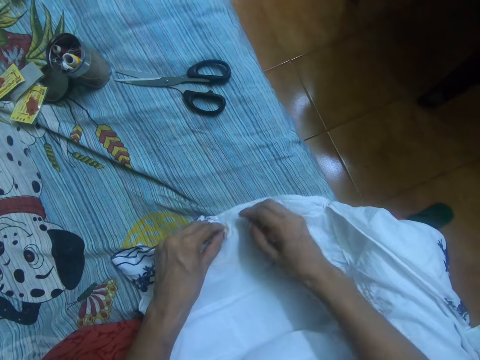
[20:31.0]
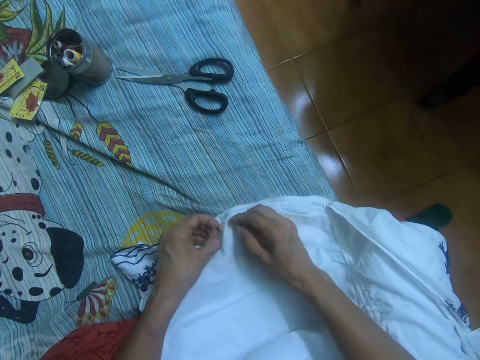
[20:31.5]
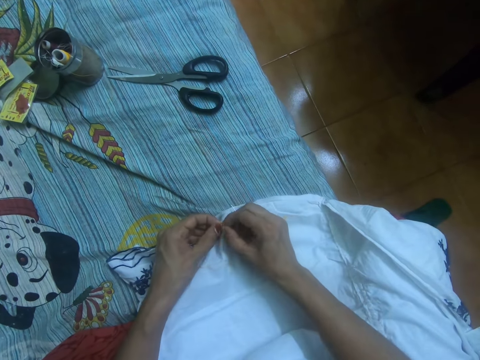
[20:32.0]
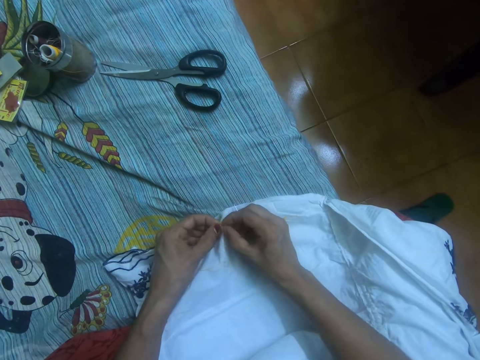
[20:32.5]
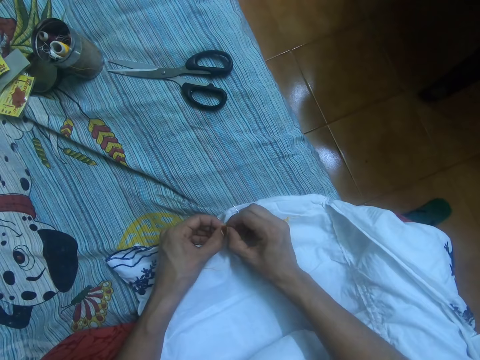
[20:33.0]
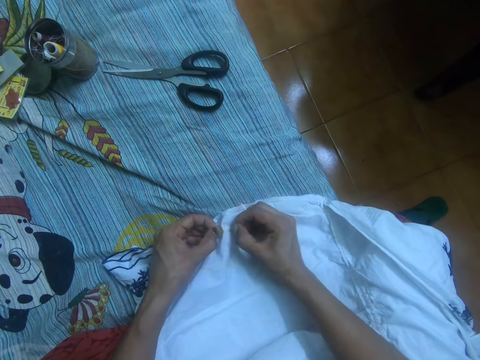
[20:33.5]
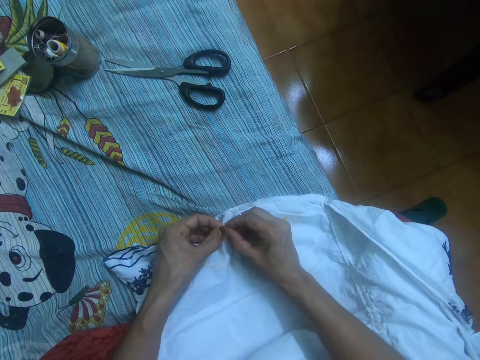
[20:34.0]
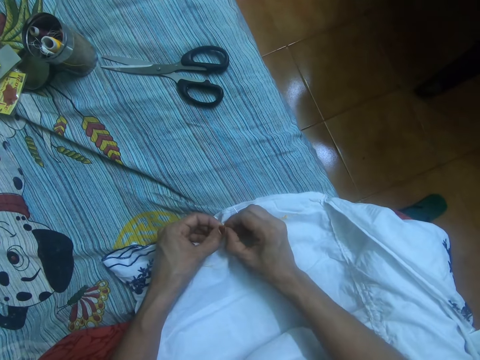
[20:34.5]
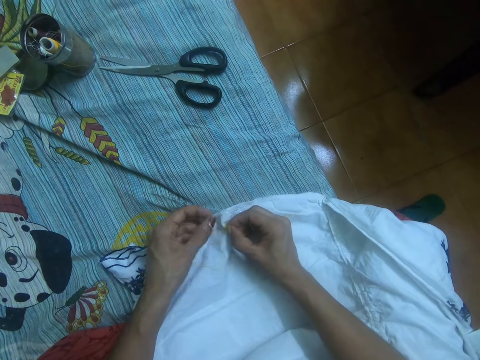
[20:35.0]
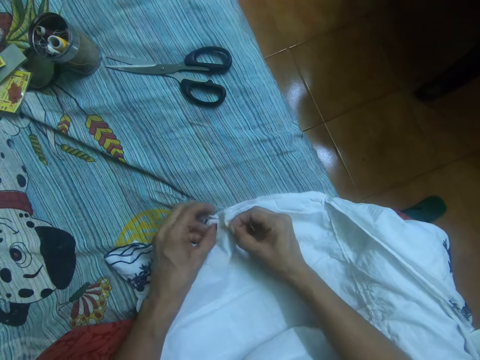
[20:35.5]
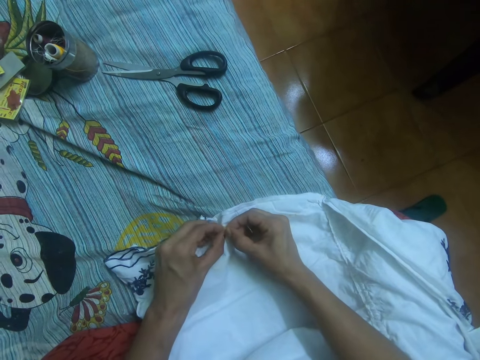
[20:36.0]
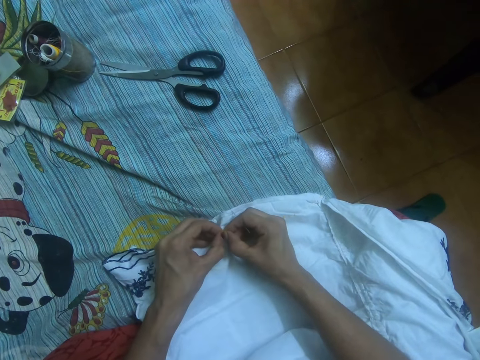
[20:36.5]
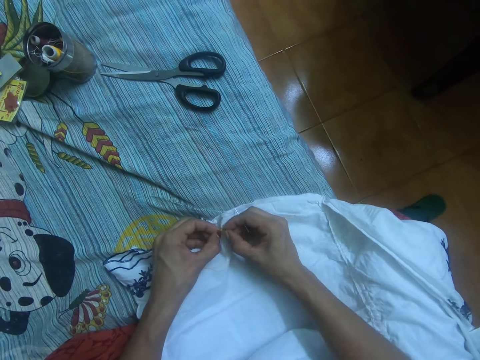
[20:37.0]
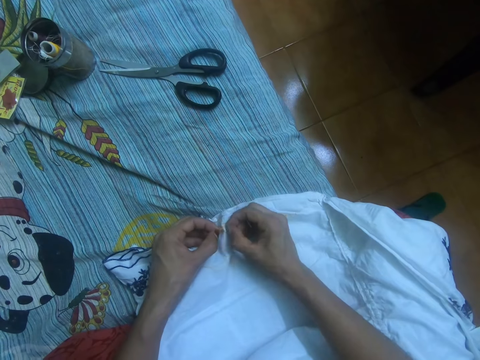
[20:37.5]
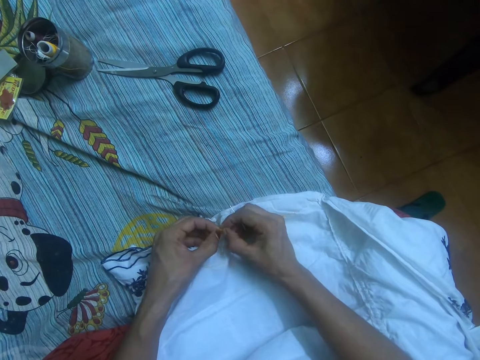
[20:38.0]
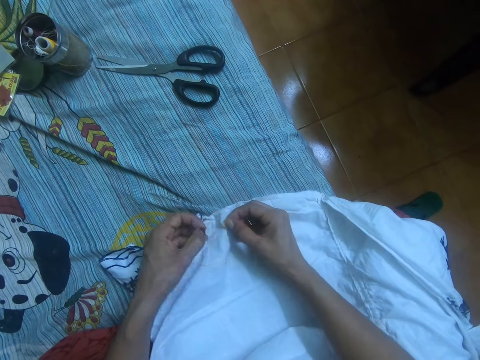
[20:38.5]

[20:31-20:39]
The camera wearer adjusts the thread in the dress with her two hands.

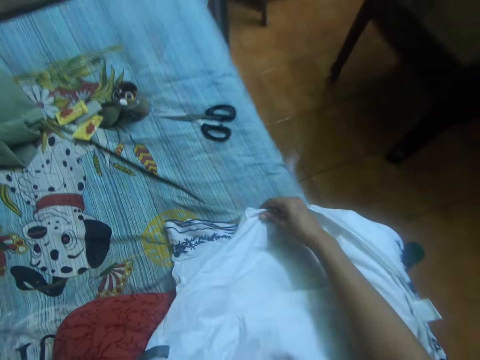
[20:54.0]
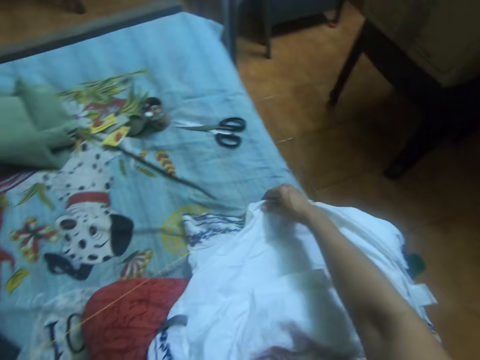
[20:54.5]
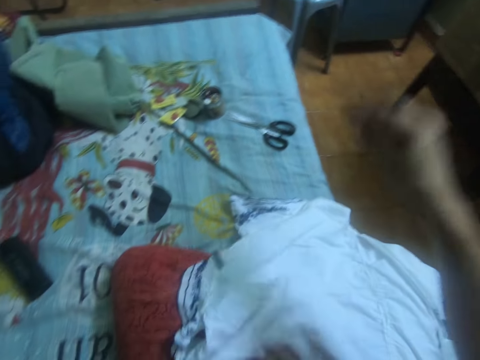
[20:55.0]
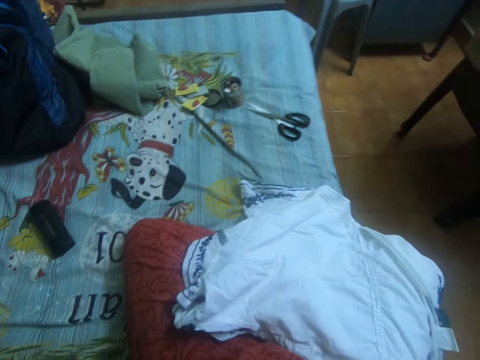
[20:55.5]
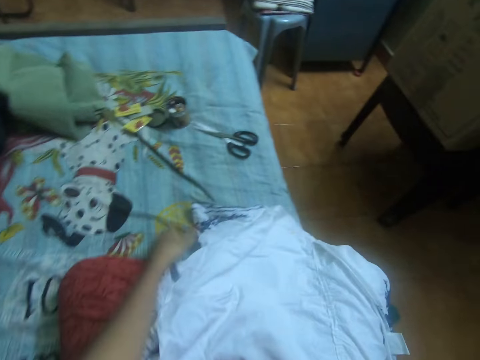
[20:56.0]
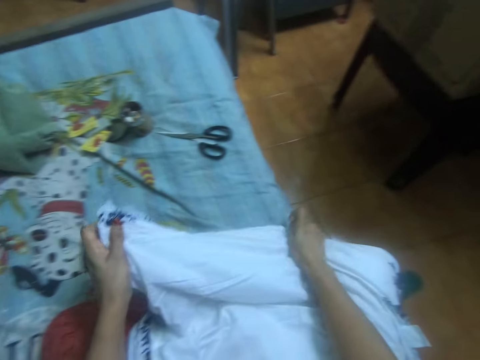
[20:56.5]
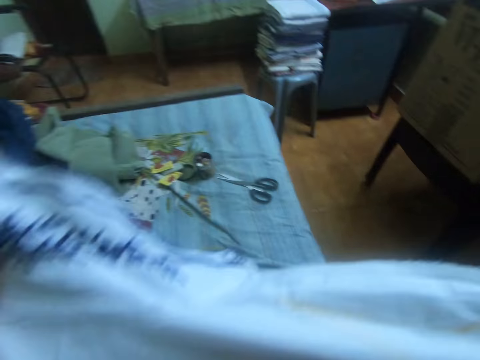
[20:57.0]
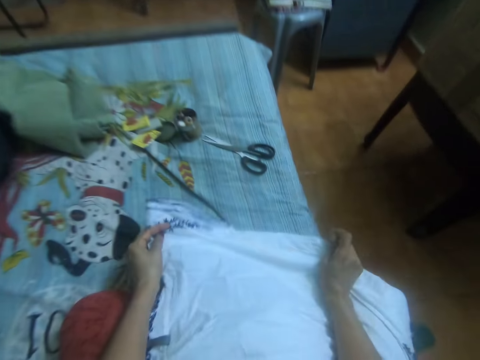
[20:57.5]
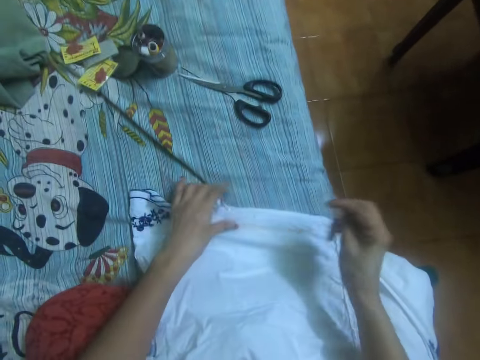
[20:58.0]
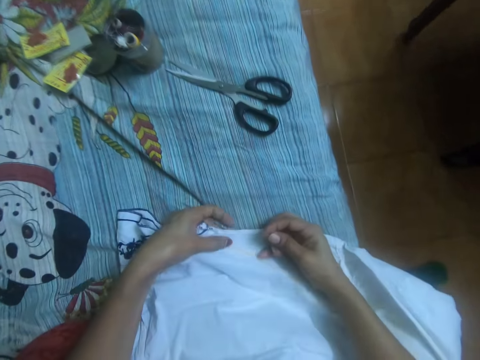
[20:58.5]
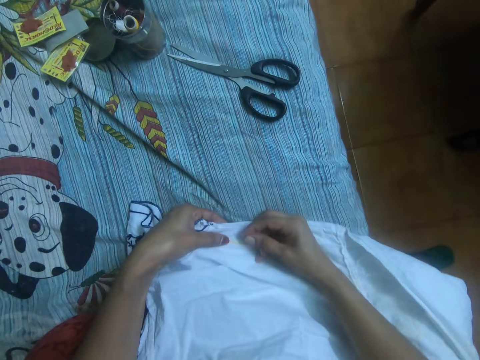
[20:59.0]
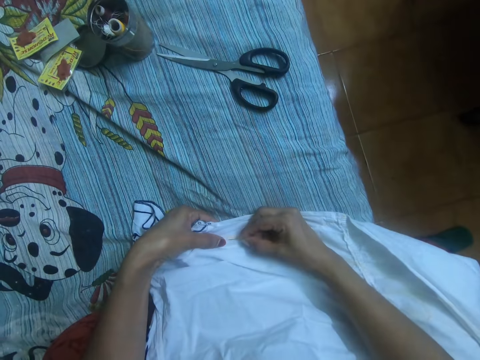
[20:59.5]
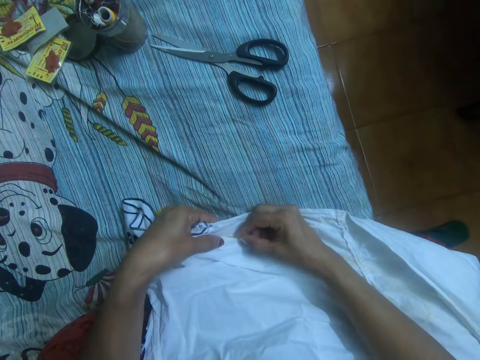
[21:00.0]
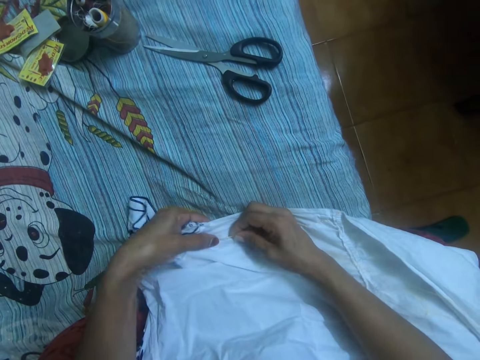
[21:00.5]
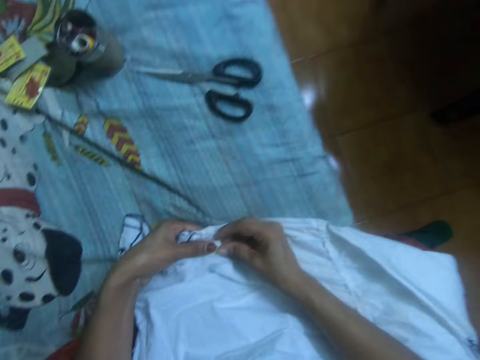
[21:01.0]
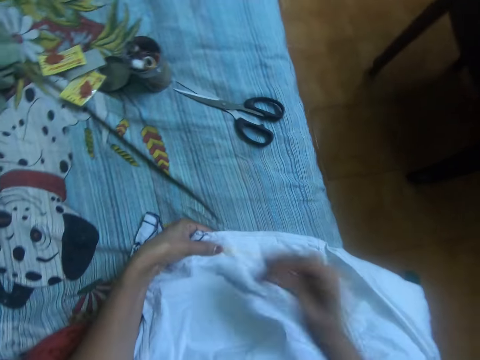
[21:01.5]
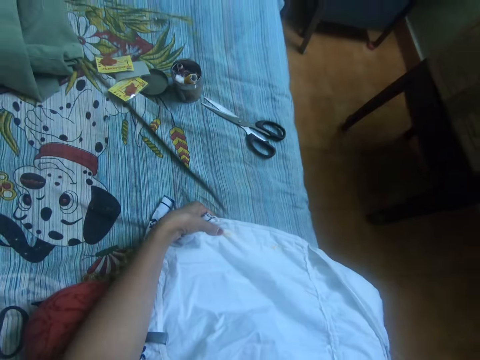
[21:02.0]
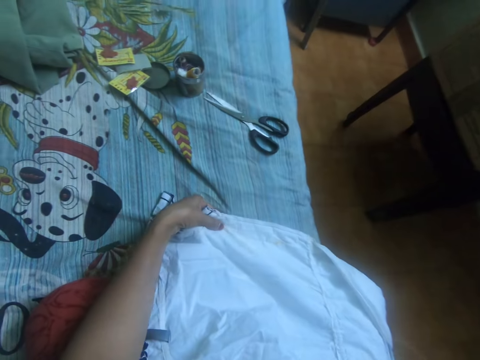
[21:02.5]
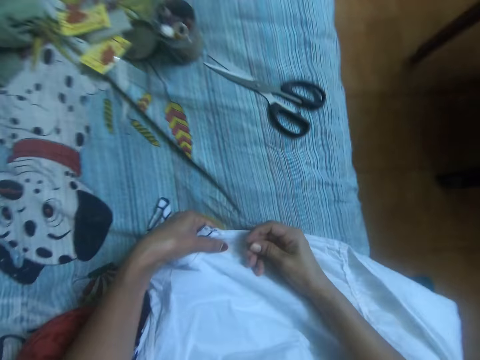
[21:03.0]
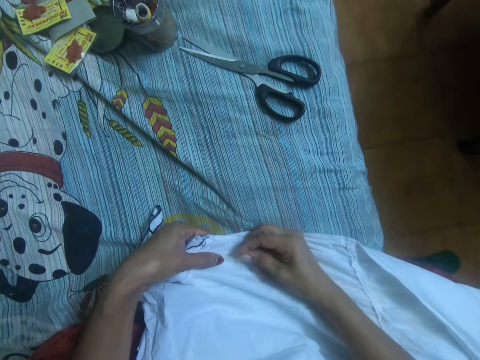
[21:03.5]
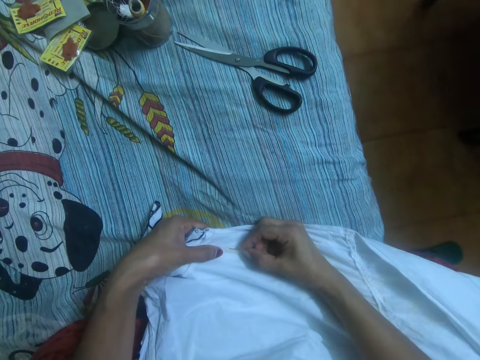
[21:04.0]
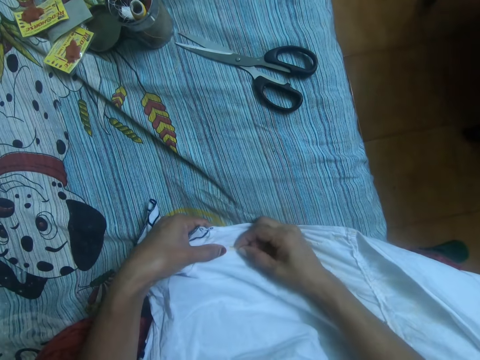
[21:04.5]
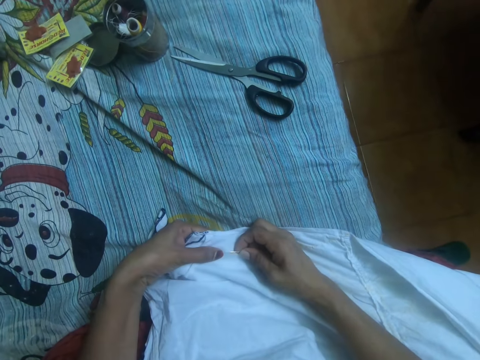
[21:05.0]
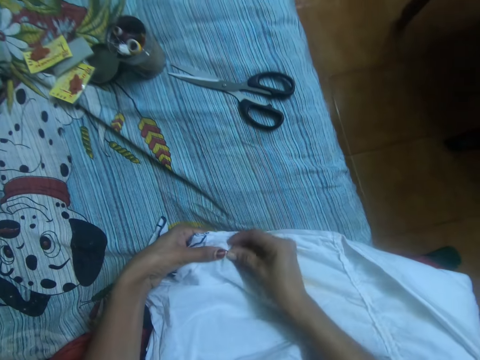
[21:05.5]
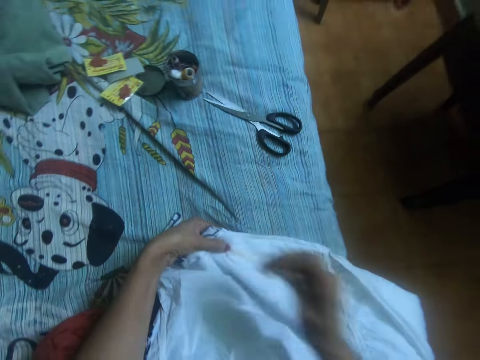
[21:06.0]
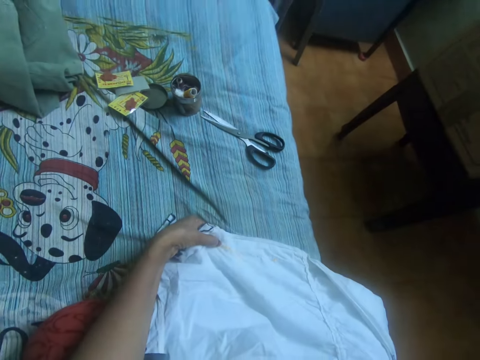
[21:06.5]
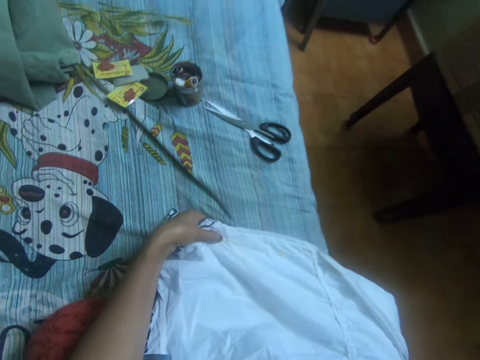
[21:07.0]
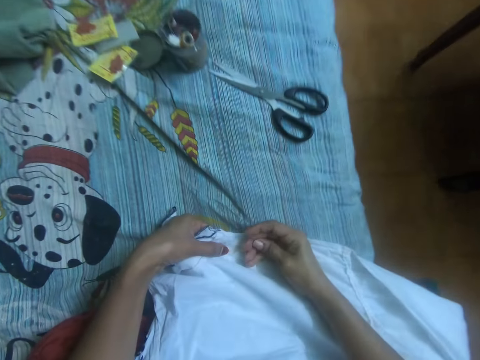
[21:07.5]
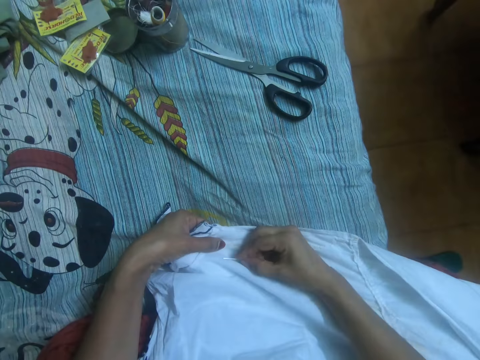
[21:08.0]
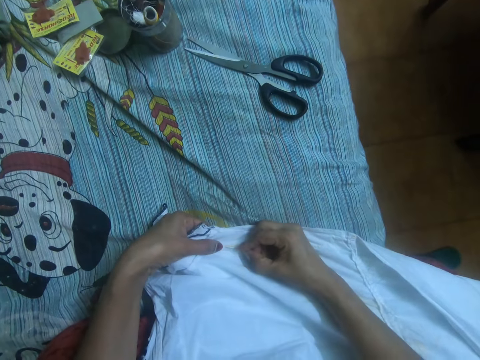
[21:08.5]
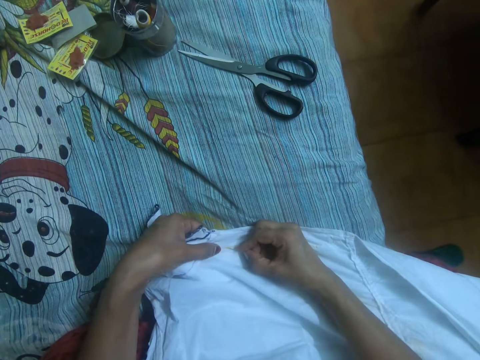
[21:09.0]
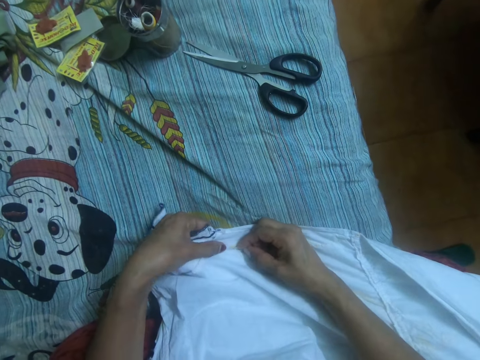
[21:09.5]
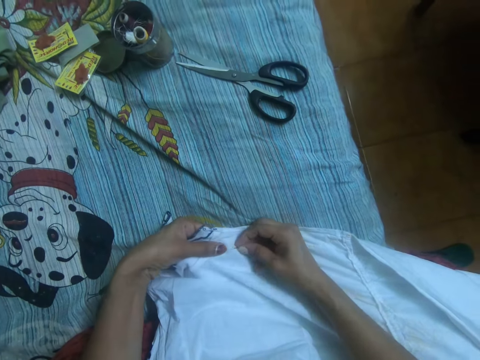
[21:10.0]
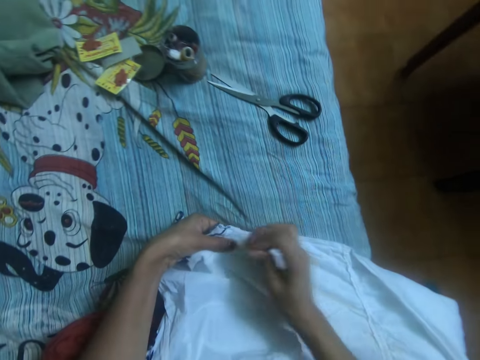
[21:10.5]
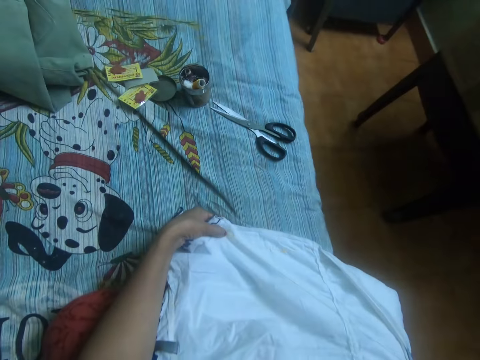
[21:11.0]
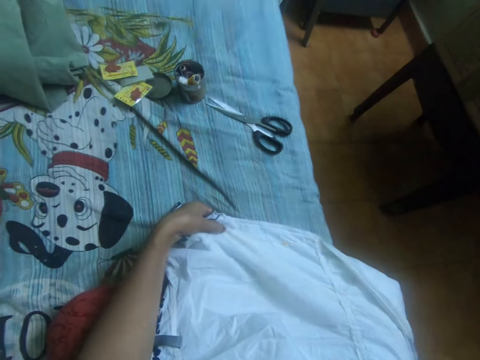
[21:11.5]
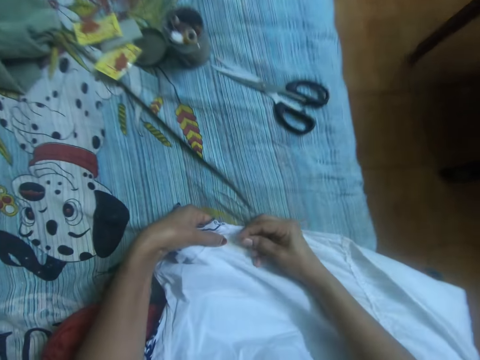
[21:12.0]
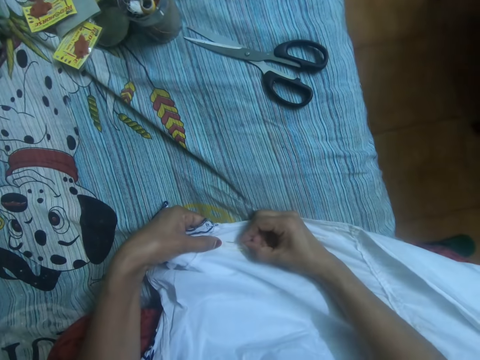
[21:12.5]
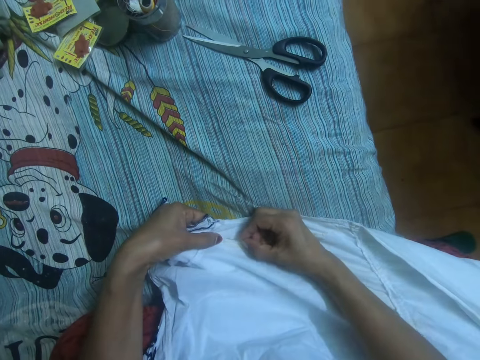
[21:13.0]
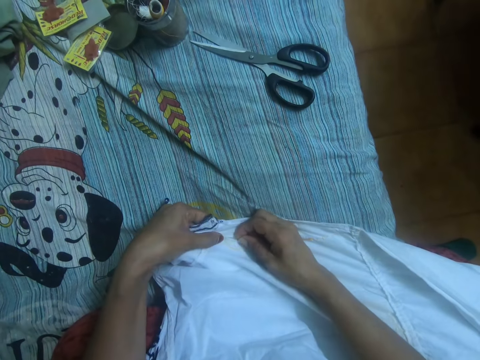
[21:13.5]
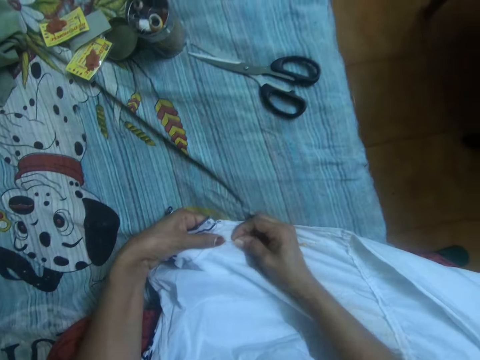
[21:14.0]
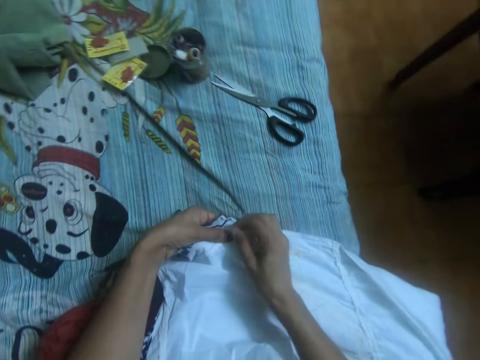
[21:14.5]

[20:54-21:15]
The camera wearer adjusts the camera. She adjusts the dress with her hands. She makes up the fabric. She sews the dress with the needle in her right hand.
